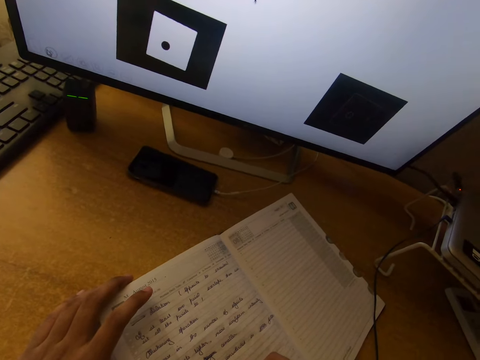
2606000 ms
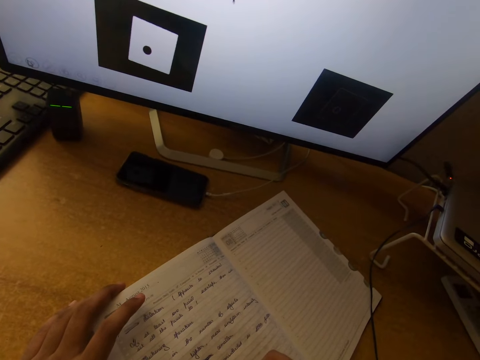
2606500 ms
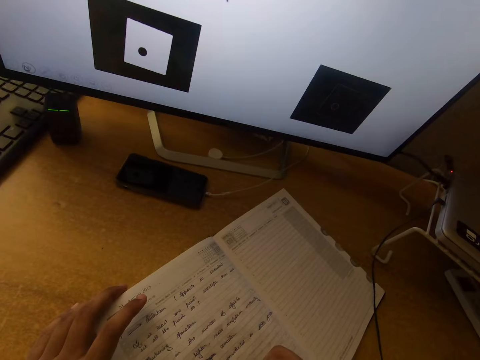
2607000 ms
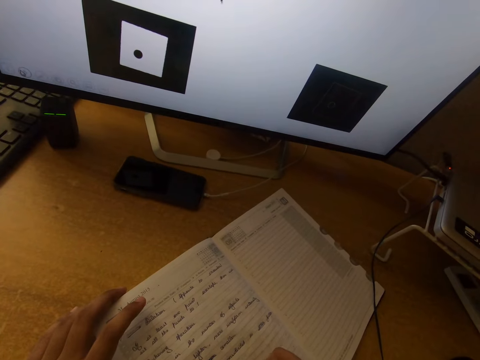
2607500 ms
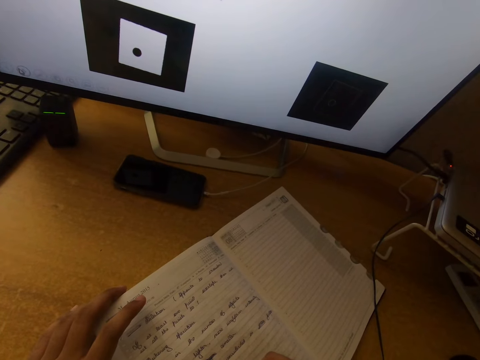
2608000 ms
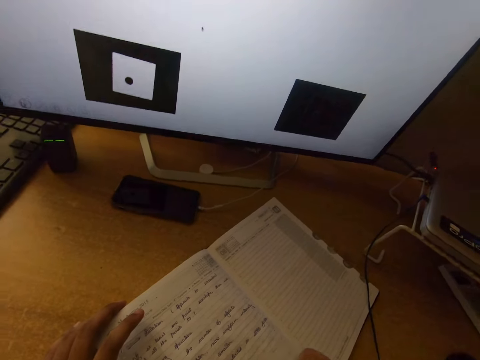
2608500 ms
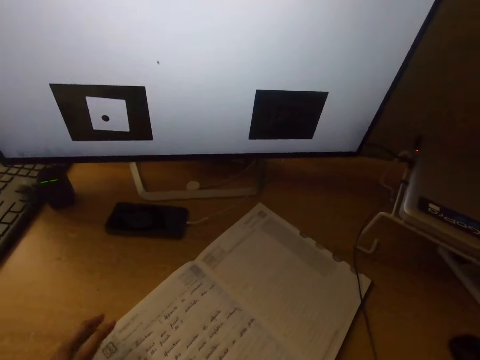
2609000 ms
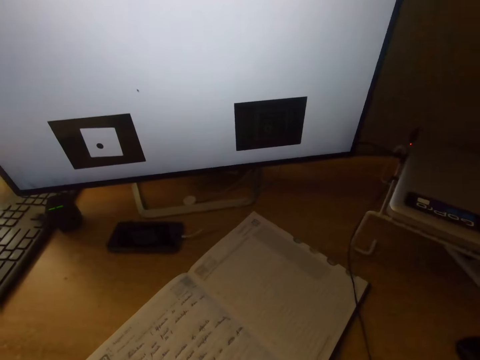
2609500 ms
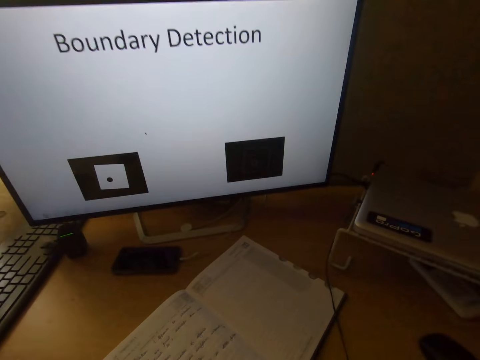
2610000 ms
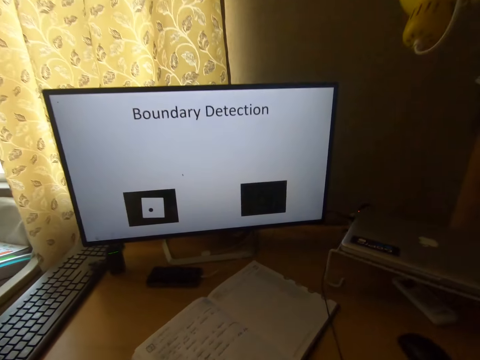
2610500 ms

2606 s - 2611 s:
The camera wearer writes in the book with his right hand.

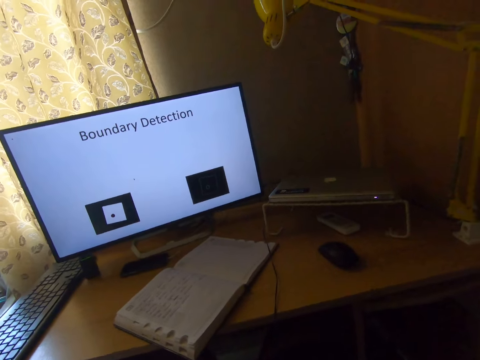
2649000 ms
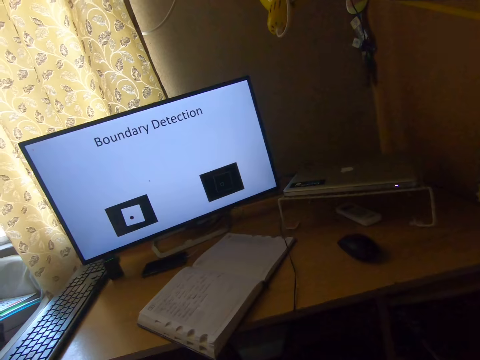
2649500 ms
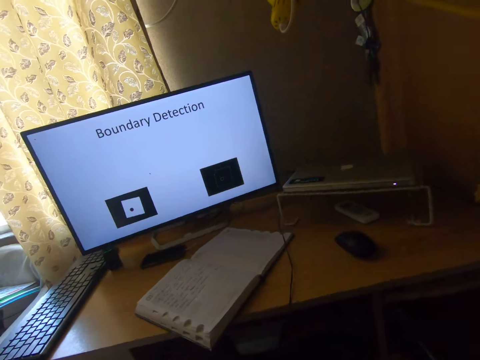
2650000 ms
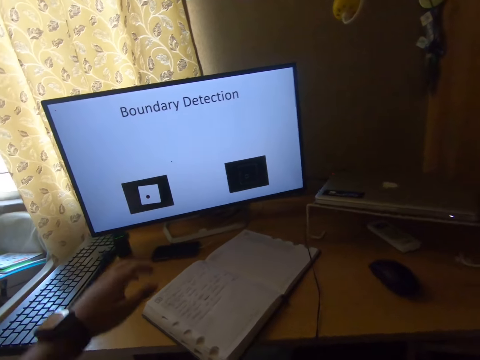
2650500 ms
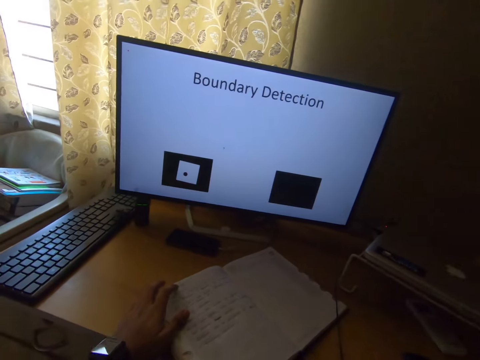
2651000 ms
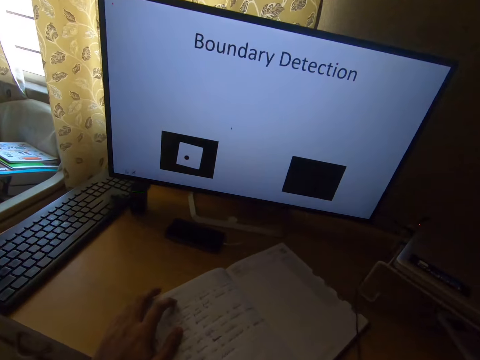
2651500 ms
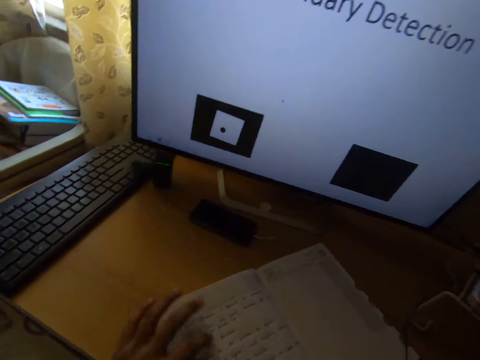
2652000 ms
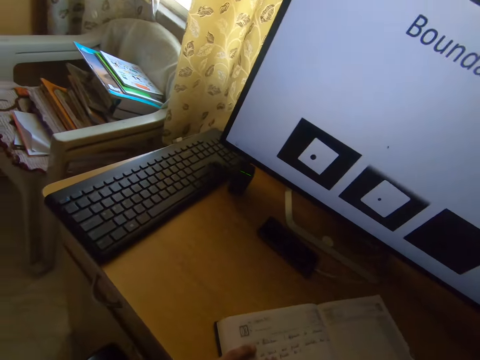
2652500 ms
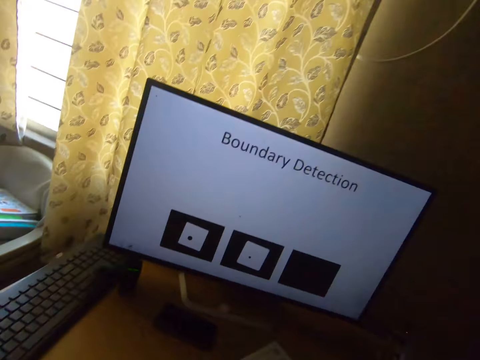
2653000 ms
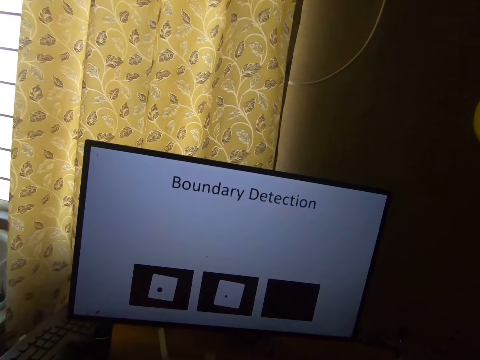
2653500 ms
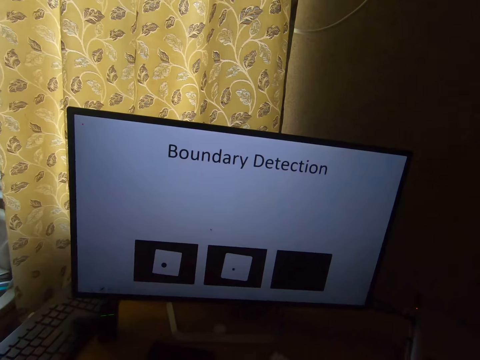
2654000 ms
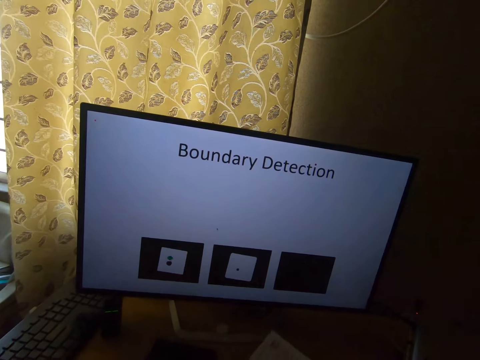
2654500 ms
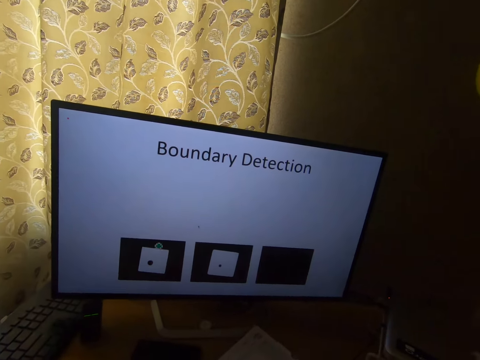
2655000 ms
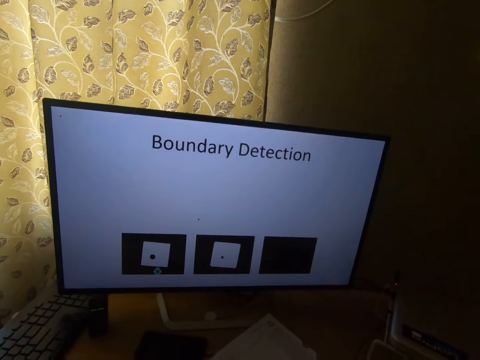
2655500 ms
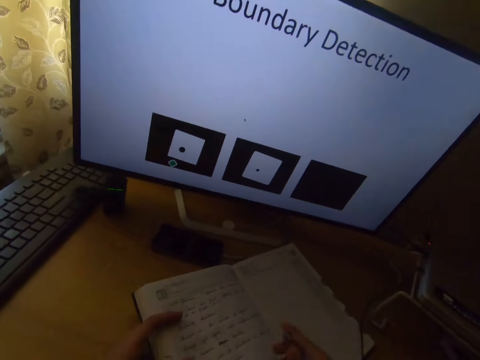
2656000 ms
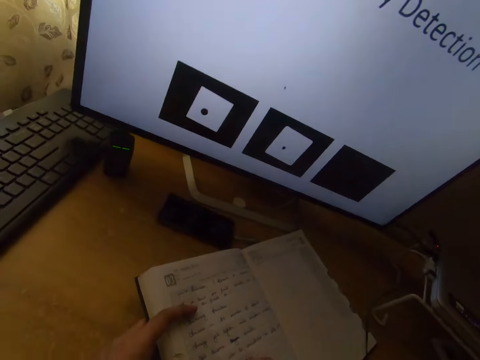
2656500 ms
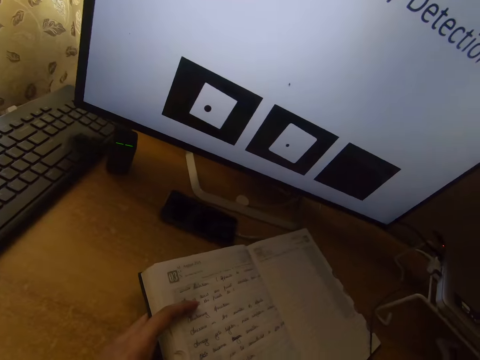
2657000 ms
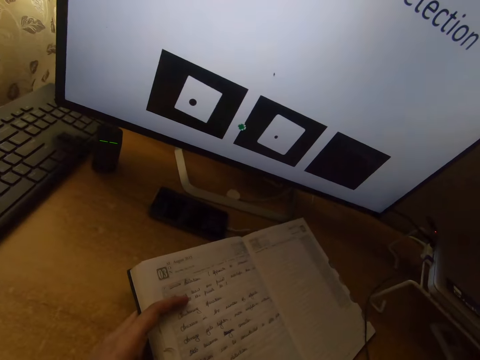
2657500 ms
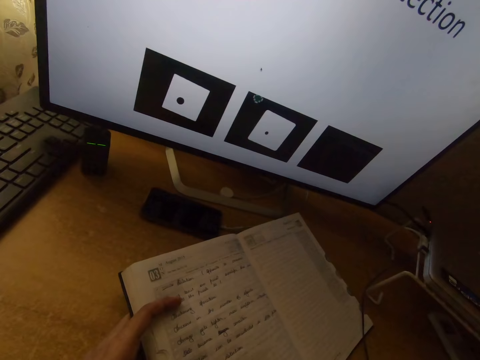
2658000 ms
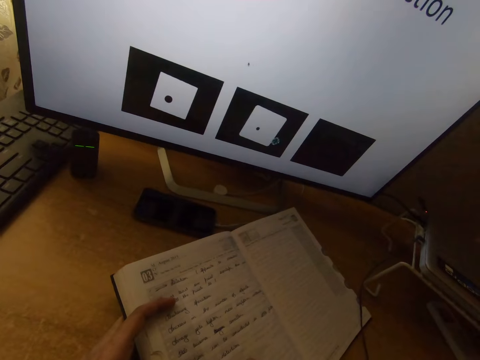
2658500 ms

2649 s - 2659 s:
The camera wearer puts his left hand on the book.

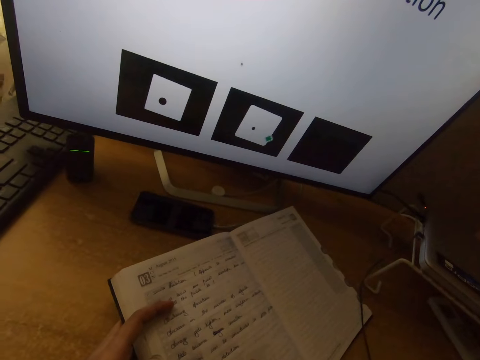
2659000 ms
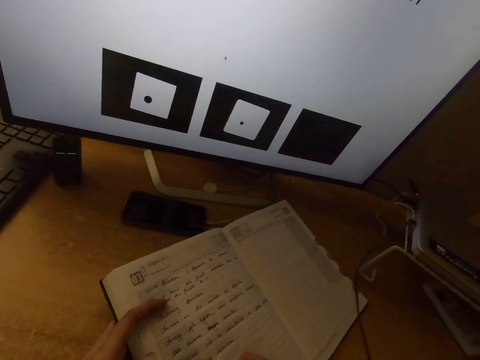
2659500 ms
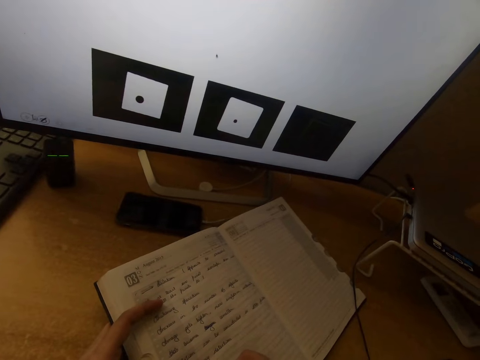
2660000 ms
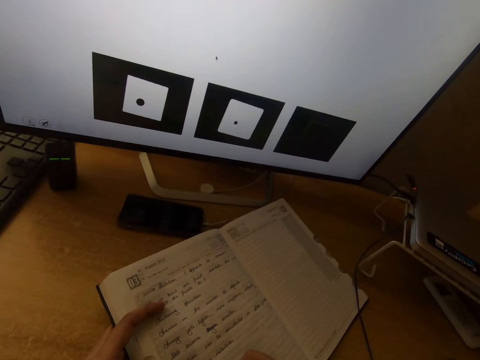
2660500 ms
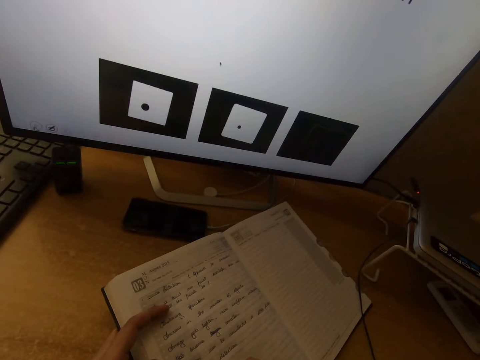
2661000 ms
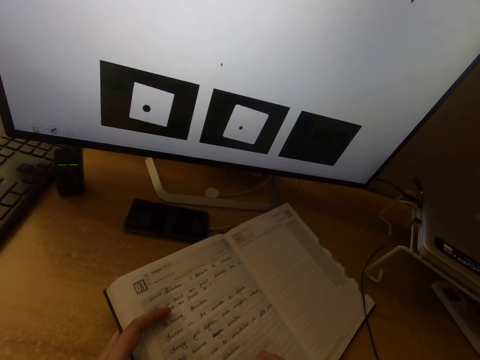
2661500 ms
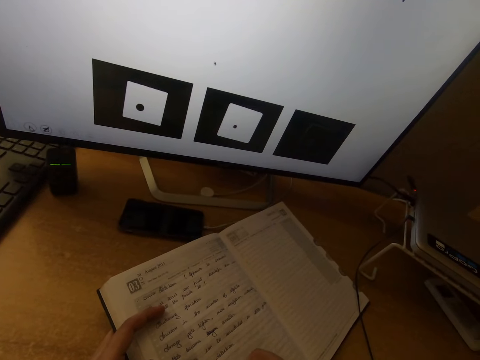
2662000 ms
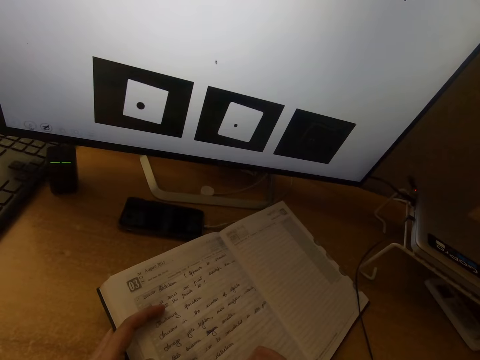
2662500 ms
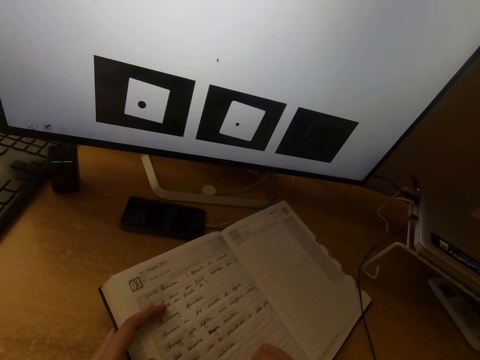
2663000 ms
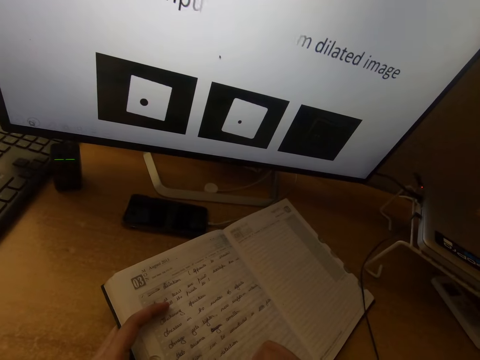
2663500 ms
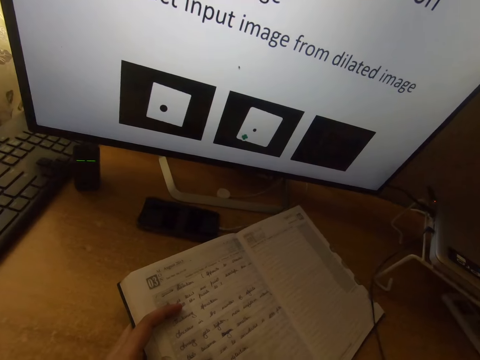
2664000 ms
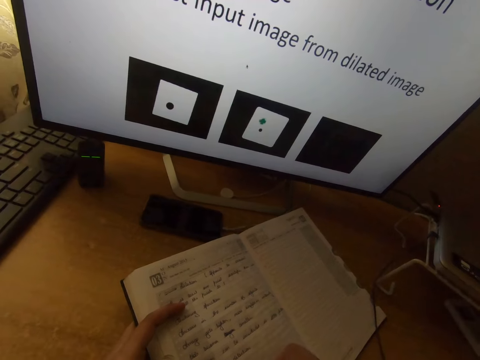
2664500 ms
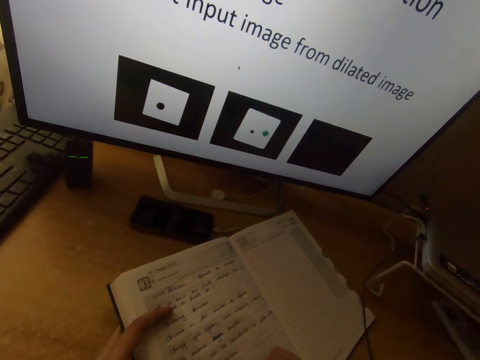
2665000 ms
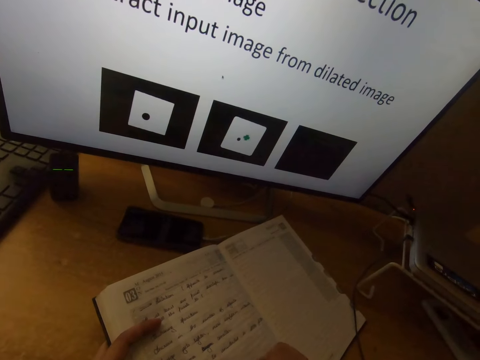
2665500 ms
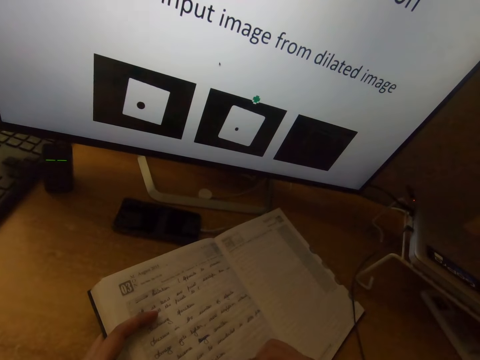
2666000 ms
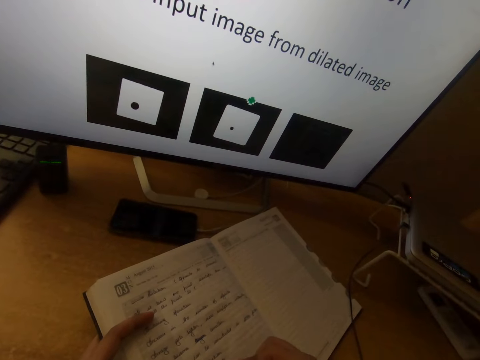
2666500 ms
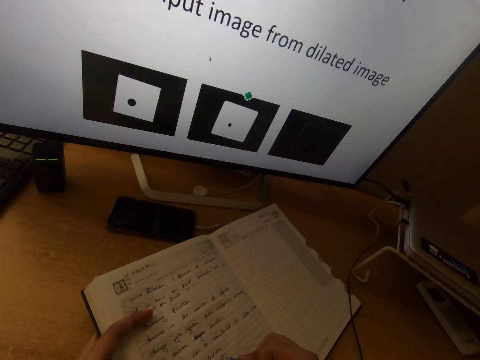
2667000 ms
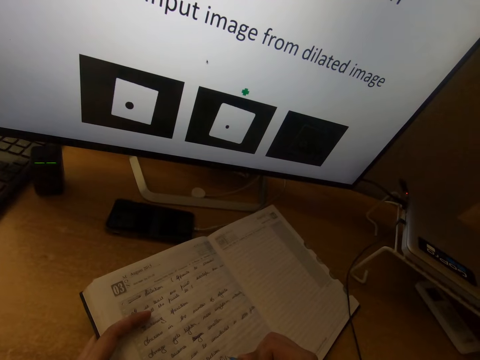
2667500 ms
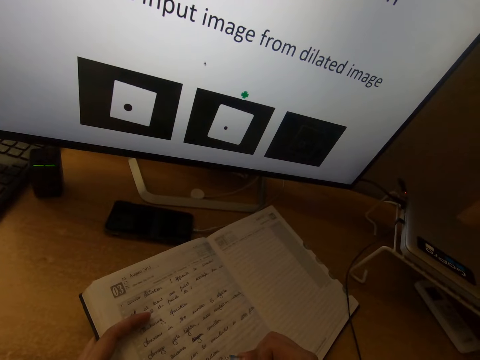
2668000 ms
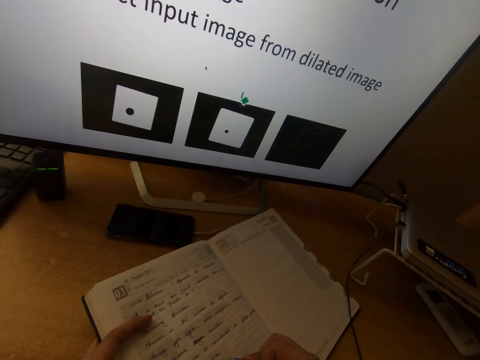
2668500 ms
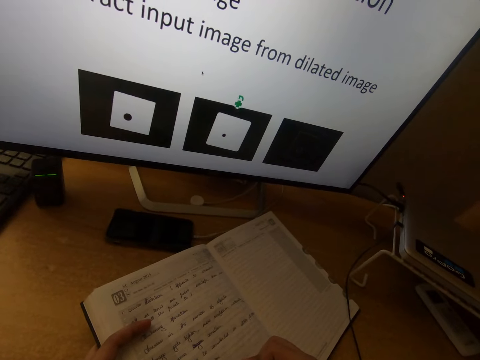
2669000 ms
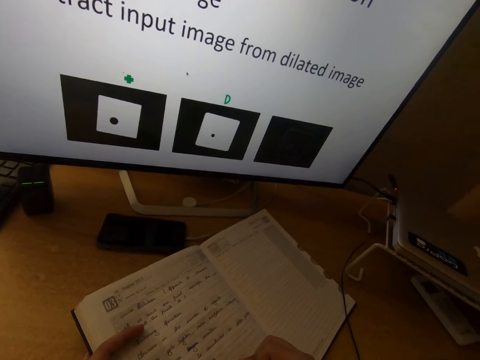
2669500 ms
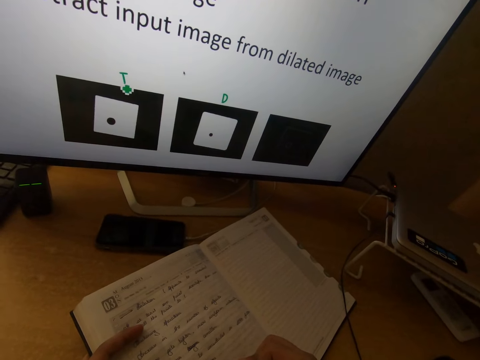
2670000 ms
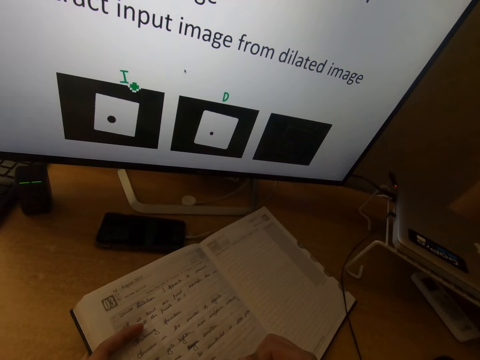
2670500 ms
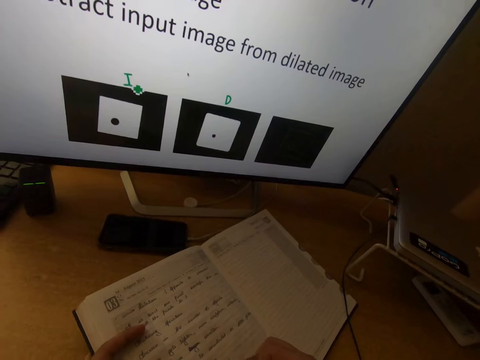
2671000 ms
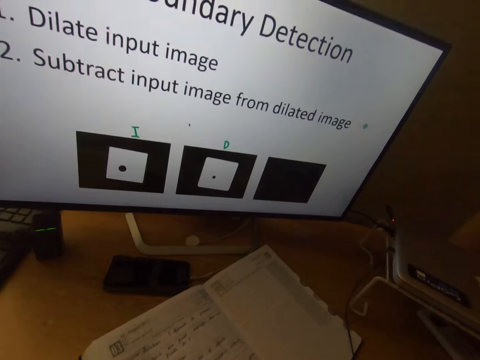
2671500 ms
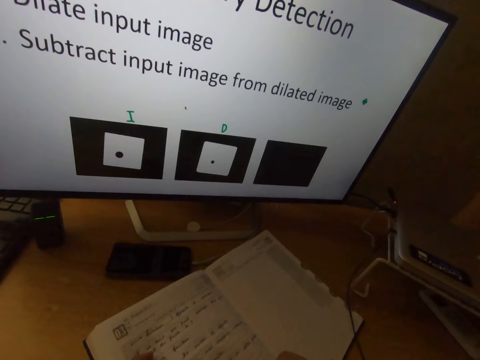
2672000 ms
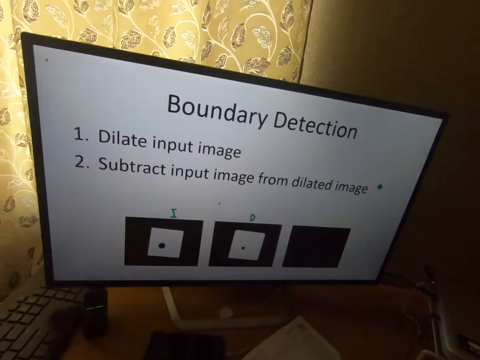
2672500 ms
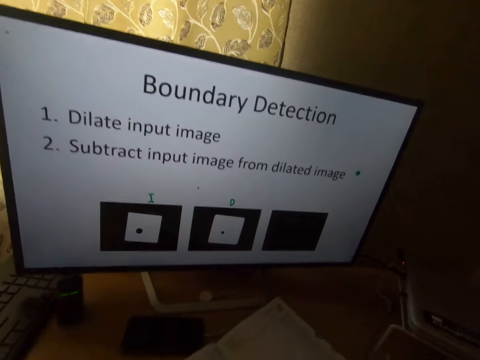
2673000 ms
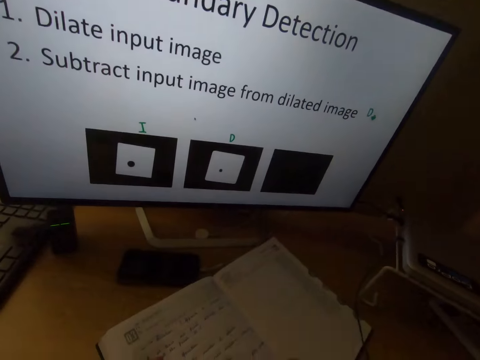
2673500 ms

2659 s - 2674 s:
The camera wearer writes in the book with his right hand. He writes.
